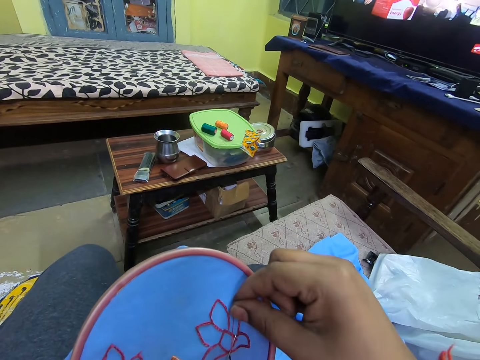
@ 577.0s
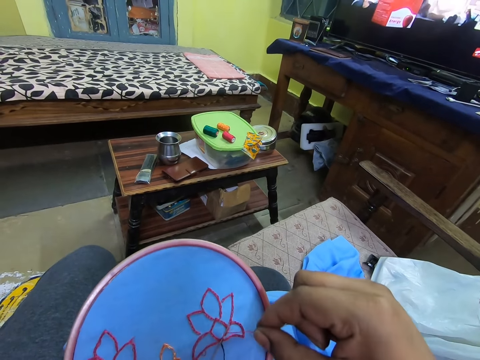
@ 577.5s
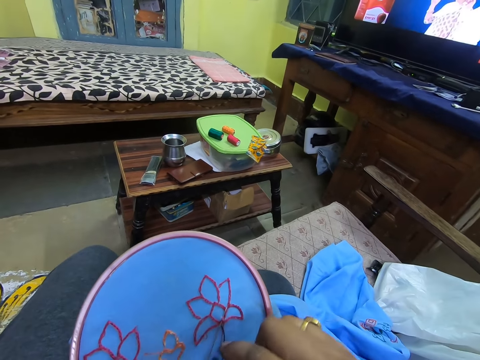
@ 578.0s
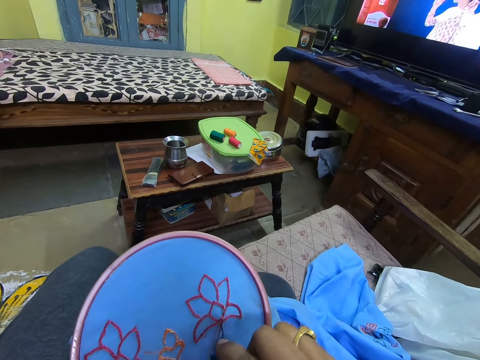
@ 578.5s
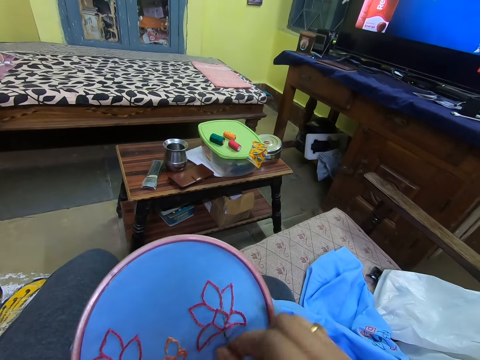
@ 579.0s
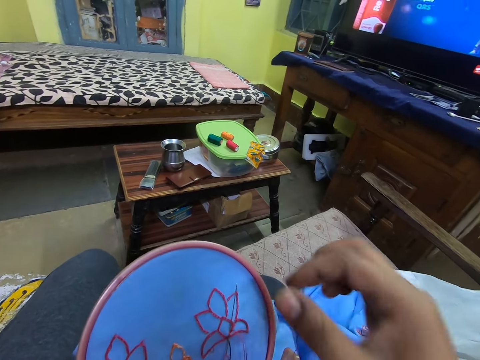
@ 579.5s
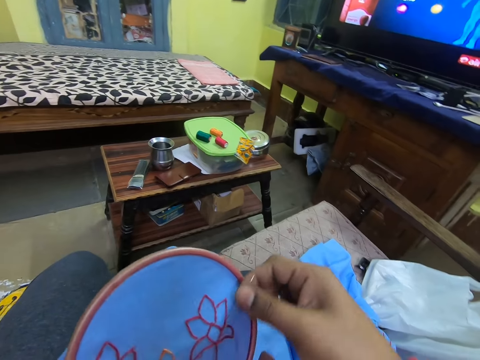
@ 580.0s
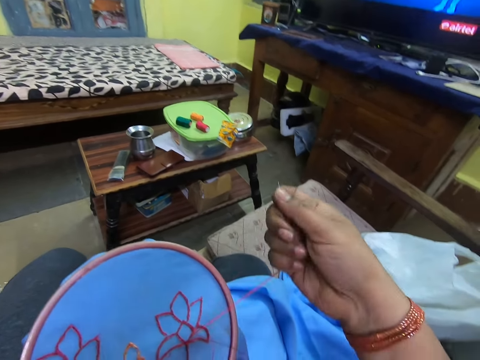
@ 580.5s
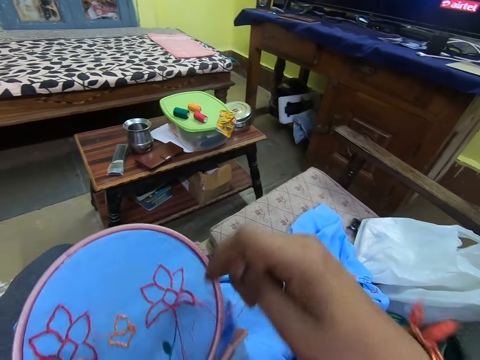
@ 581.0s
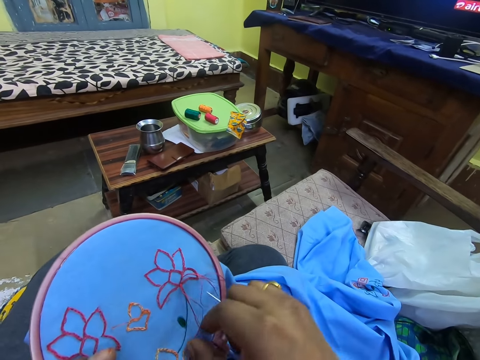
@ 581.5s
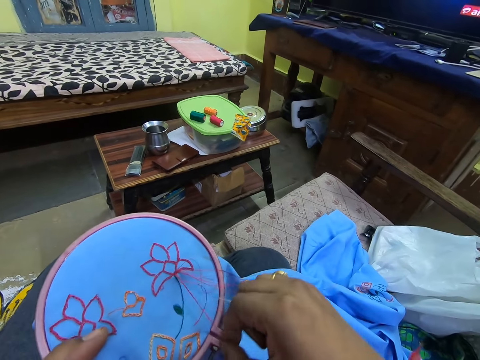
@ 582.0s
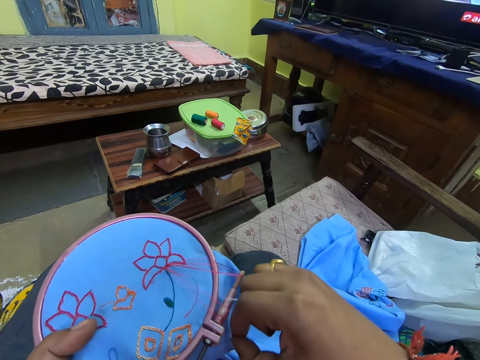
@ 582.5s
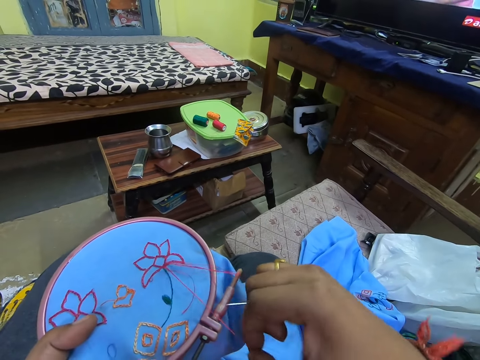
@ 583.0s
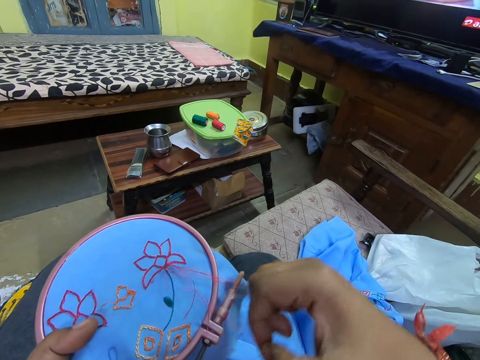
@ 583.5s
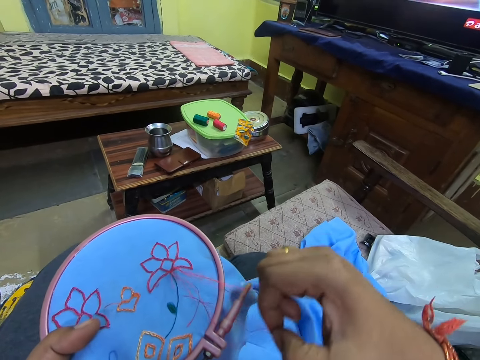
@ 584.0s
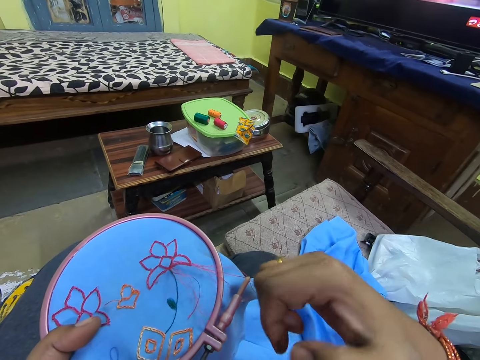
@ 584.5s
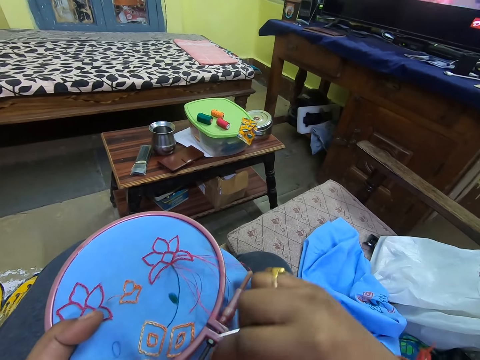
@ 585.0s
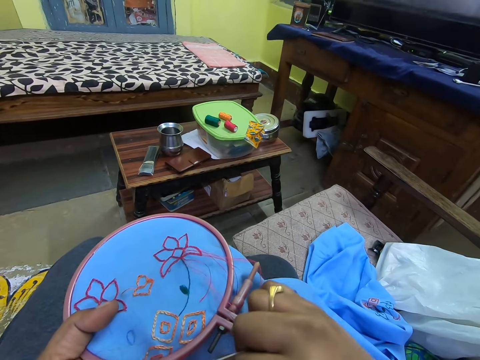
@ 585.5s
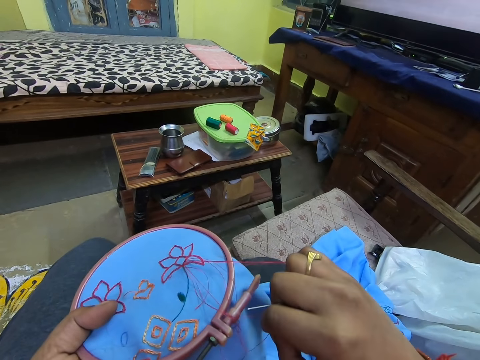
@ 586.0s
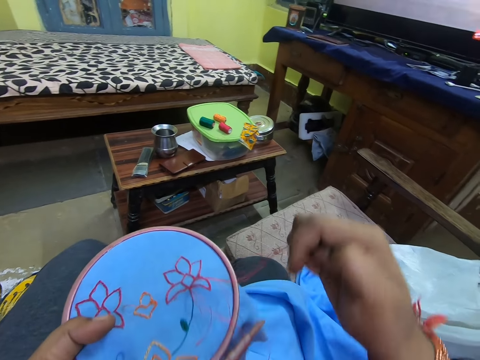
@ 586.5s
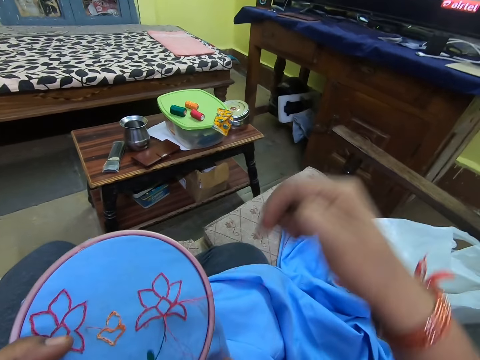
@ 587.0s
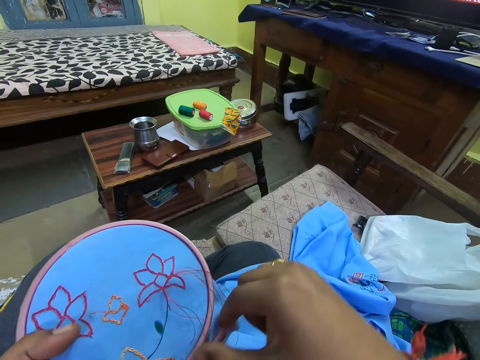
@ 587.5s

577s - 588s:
The camera wearer pulls the sewing thread.

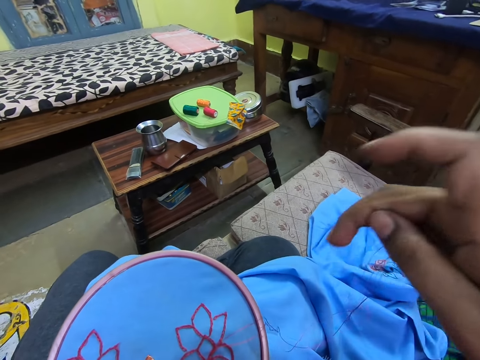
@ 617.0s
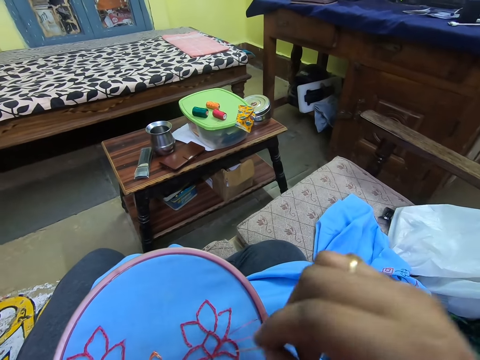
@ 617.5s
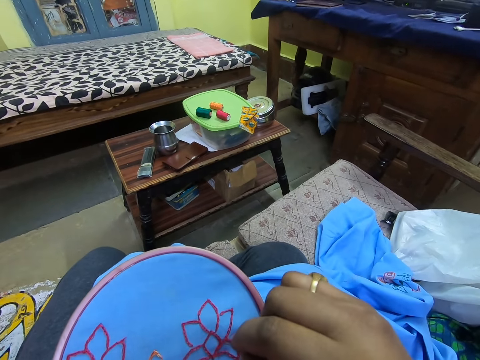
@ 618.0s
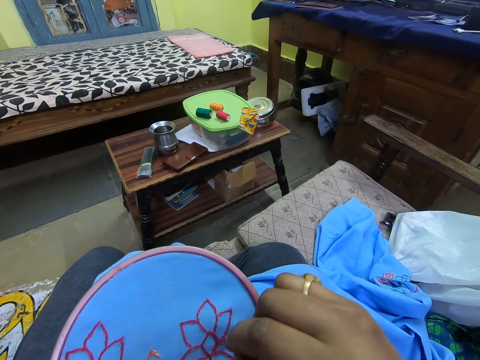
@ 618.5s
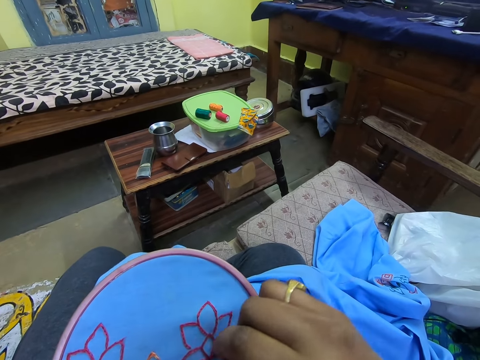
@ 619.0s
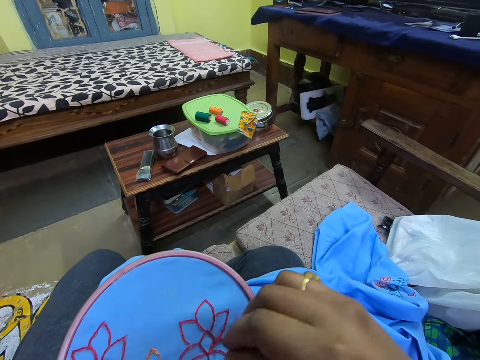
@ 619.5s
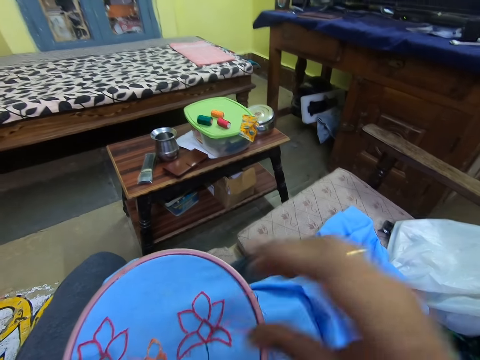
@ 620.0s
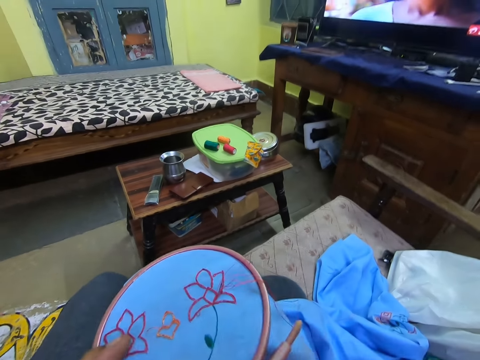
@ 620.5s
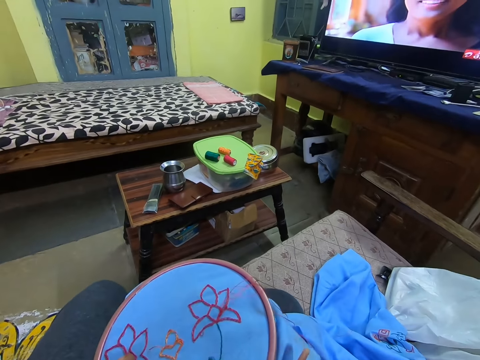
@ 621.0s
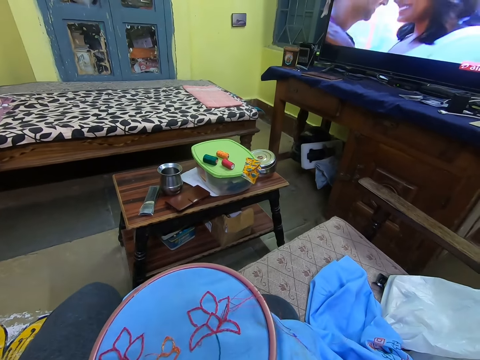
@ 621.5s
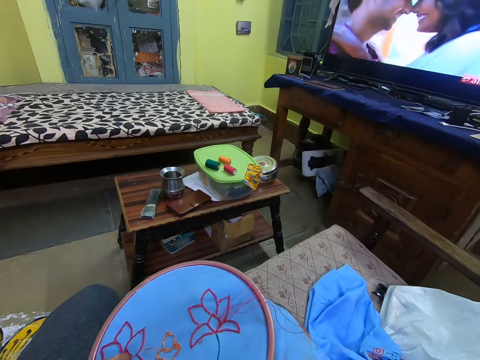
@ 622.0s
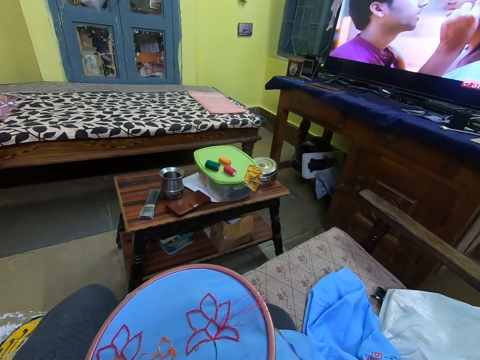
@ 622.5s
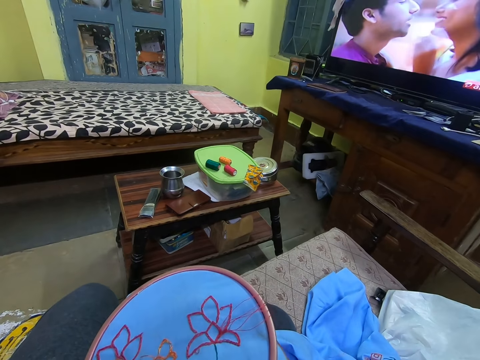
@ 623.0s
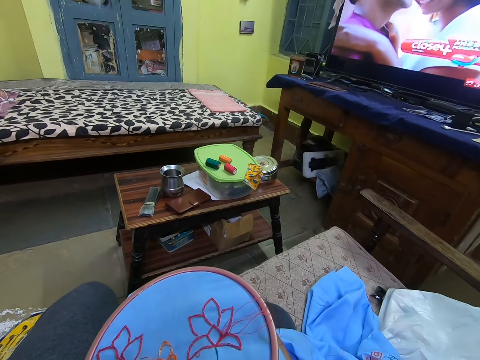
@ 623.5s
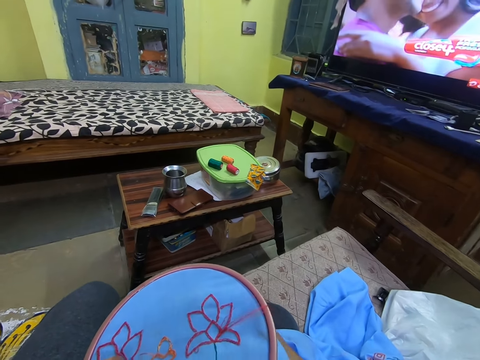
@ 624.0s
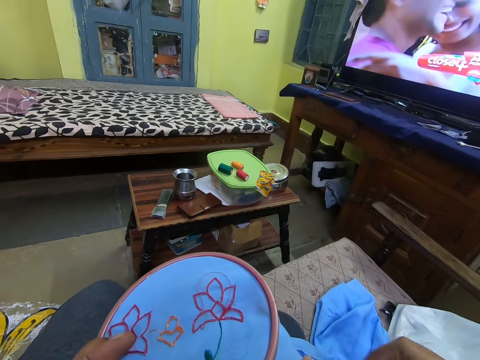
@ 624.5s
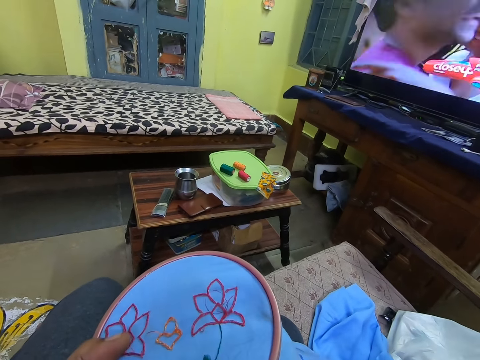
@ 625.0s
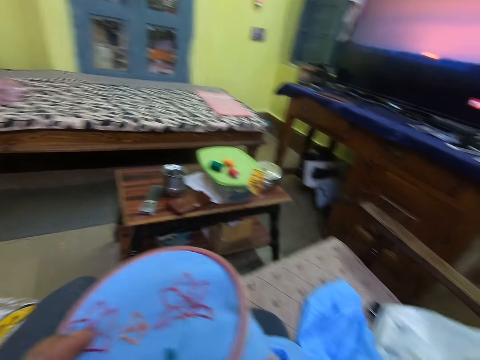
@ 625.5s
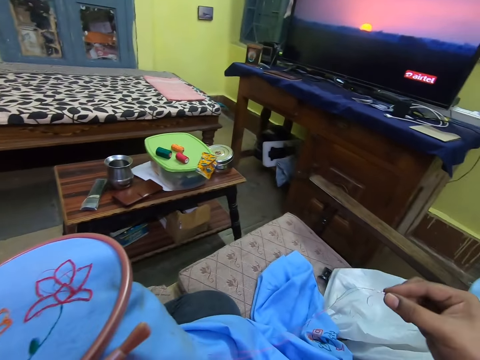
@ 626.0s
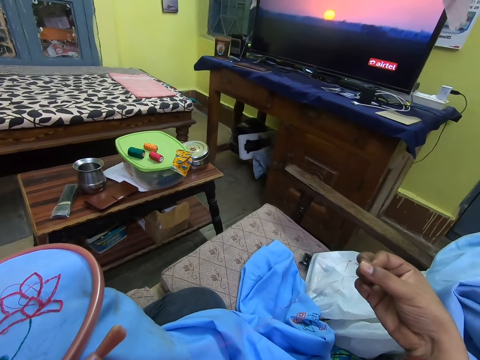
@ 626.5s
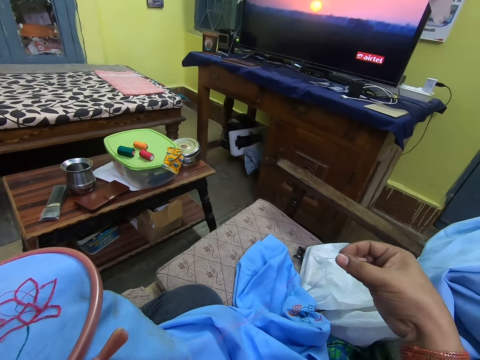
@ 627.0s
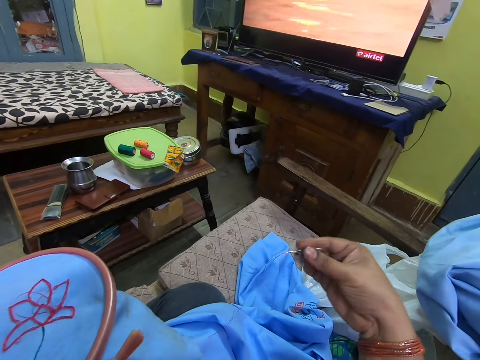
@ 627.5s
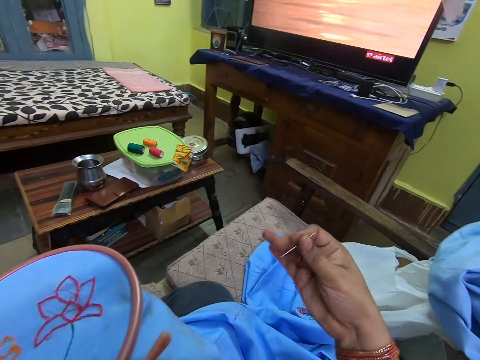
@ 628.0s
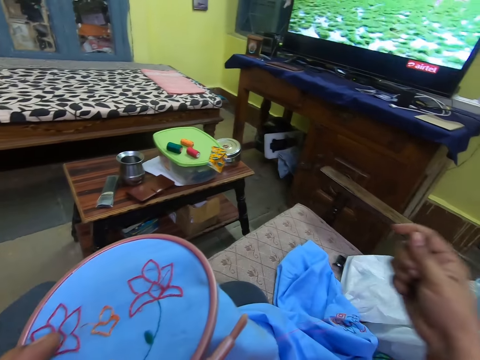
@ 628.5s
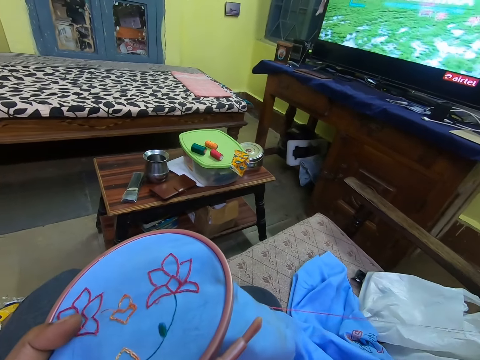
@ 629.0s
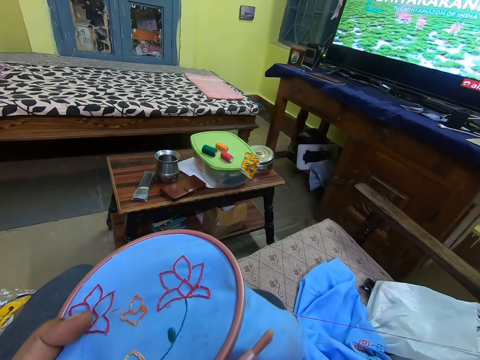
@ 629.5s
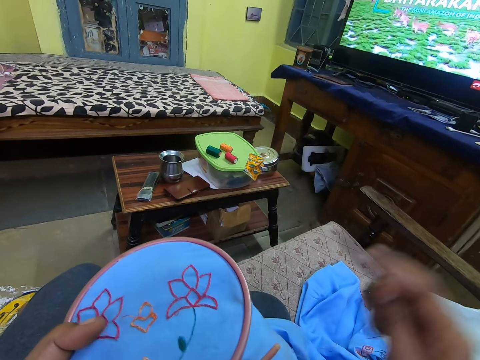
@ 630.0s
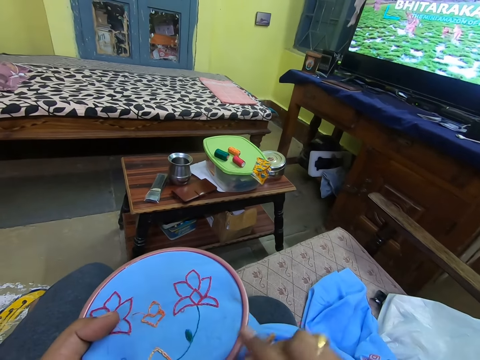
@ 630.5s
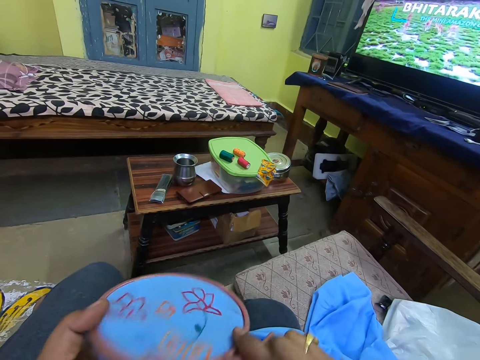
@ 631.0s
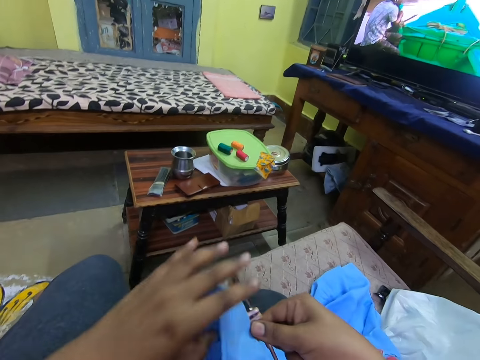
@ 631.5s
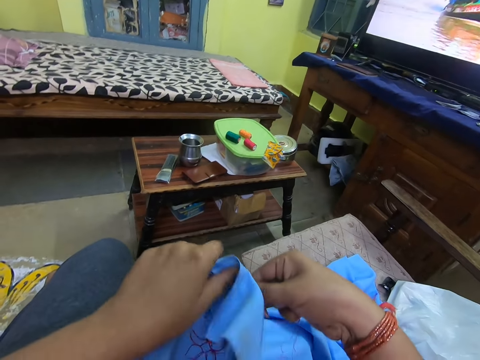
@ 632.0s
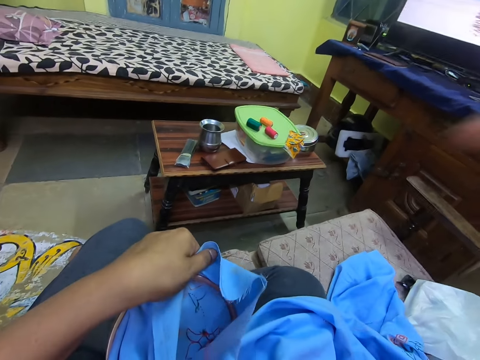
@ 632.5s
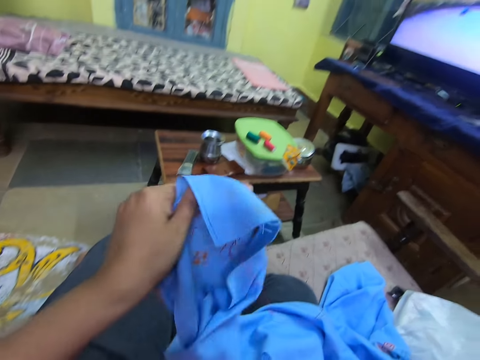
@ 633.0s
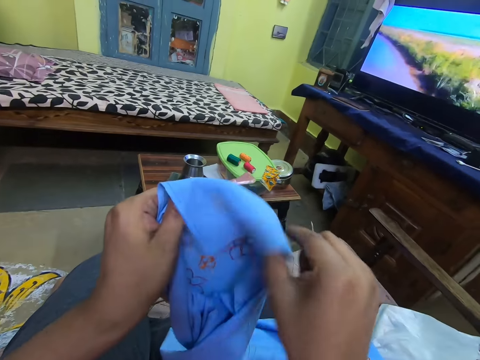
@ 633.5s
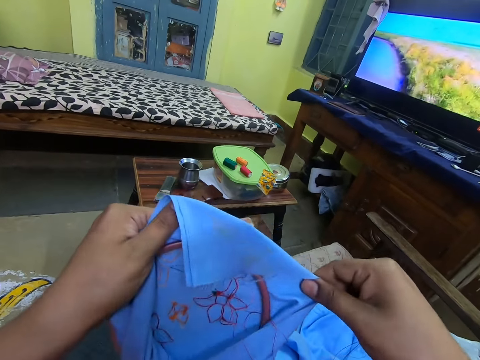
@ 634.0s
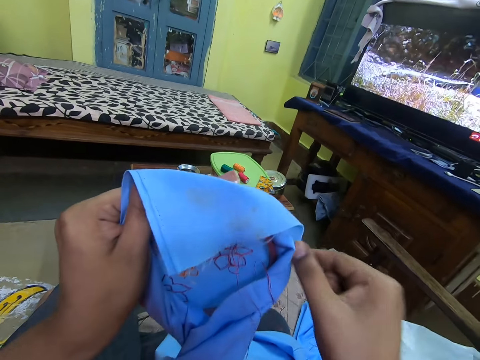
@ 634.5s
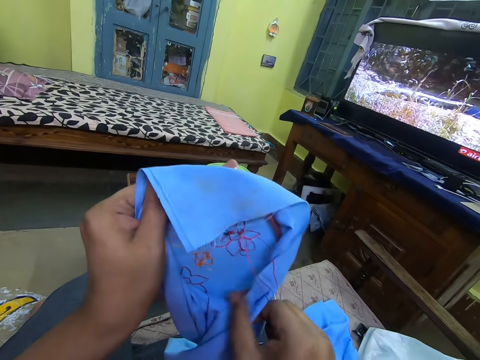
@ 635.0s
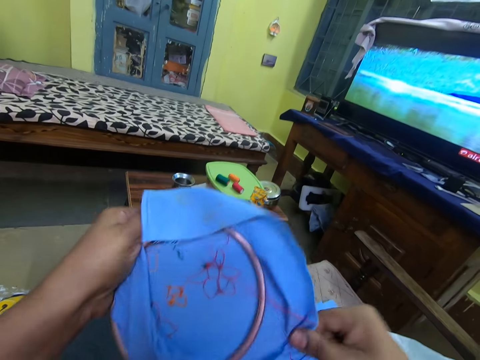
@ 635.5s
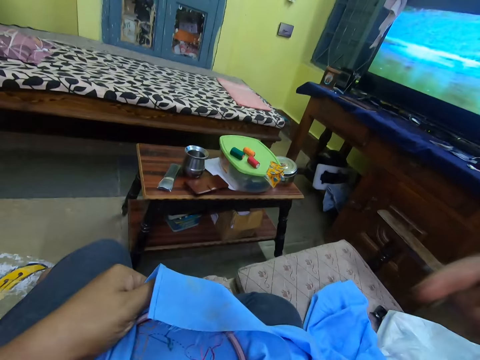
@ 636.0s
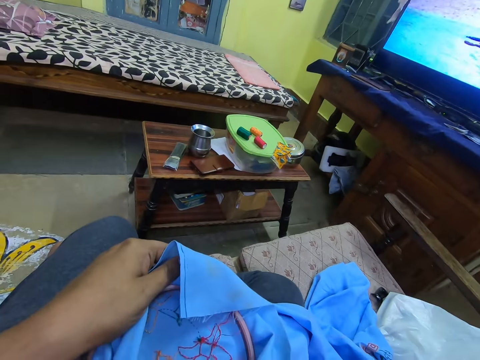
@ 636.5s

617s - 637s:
The camera wearer embroiders with a needle and a sewing thread. They turn the fabric or cloth with the hand. They move the cloth from the embroidery hoop.
